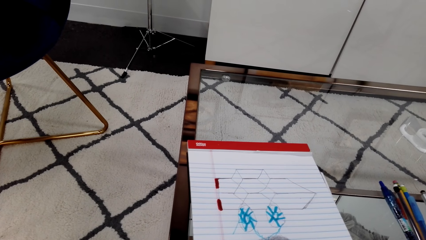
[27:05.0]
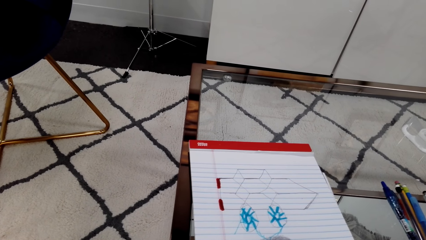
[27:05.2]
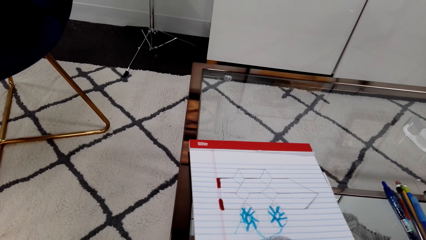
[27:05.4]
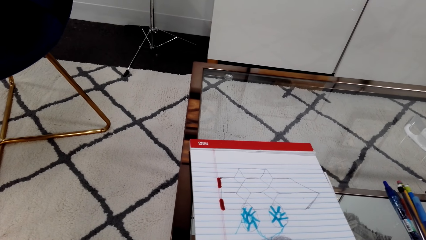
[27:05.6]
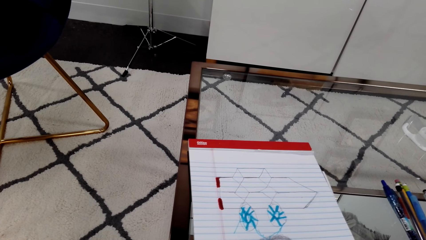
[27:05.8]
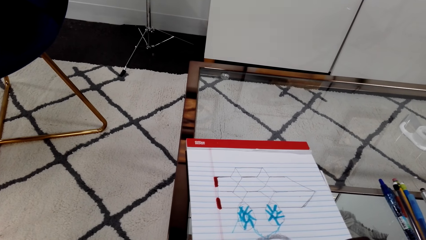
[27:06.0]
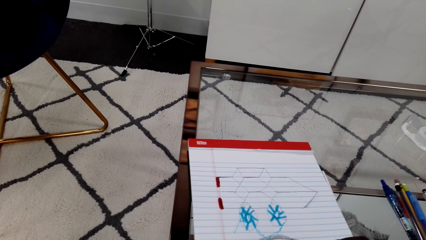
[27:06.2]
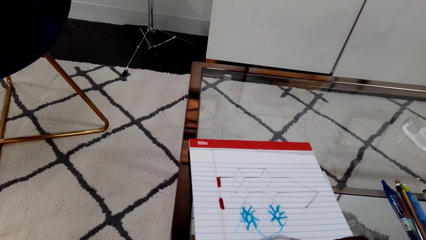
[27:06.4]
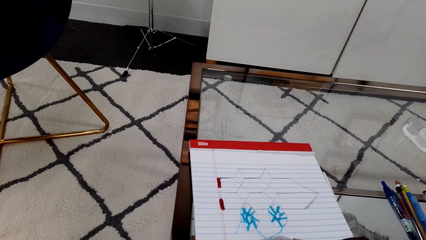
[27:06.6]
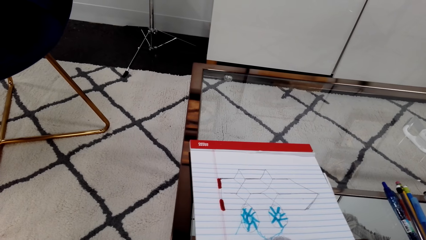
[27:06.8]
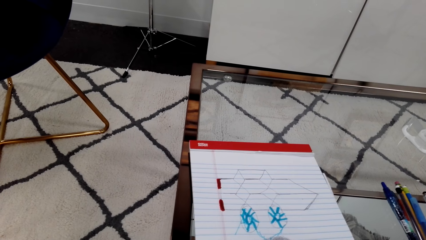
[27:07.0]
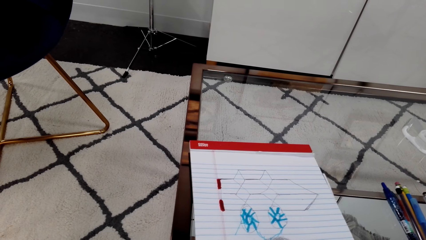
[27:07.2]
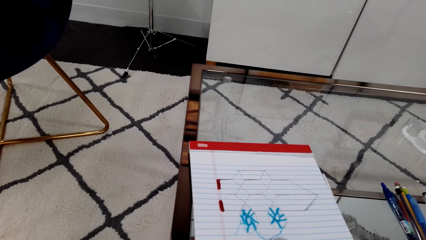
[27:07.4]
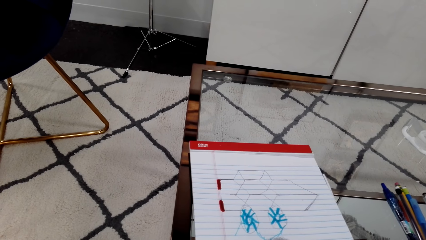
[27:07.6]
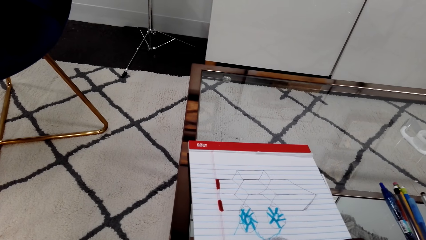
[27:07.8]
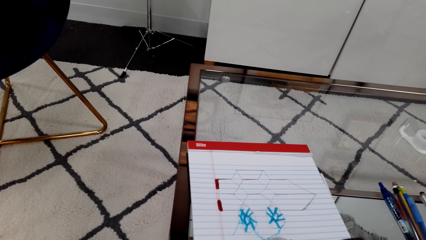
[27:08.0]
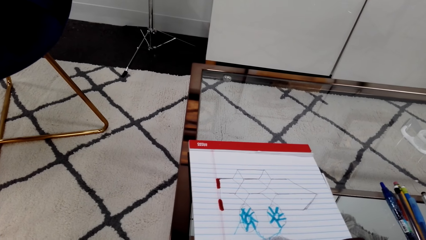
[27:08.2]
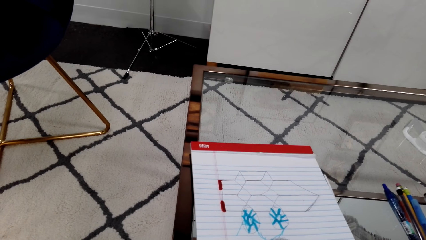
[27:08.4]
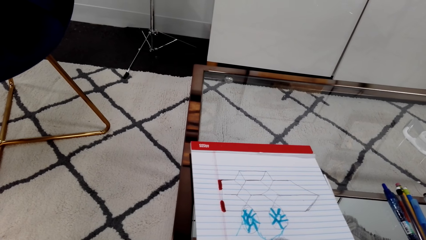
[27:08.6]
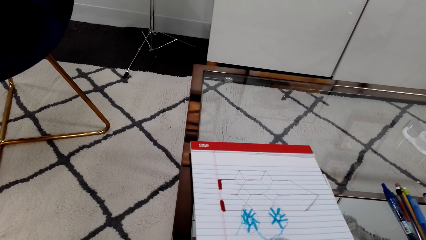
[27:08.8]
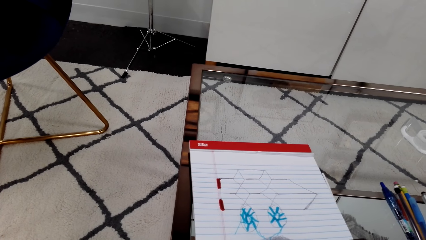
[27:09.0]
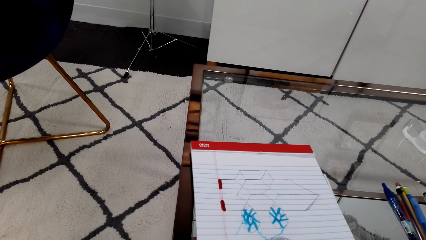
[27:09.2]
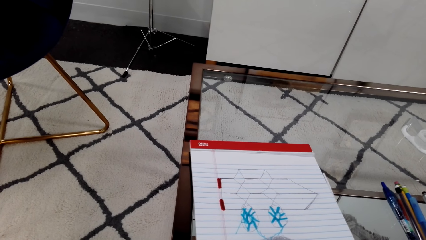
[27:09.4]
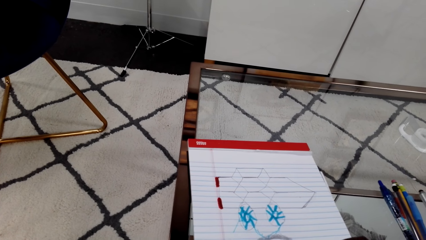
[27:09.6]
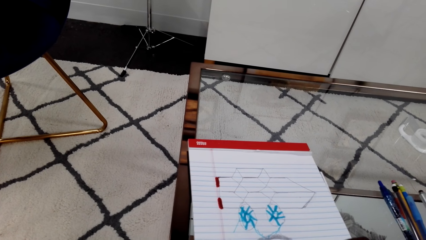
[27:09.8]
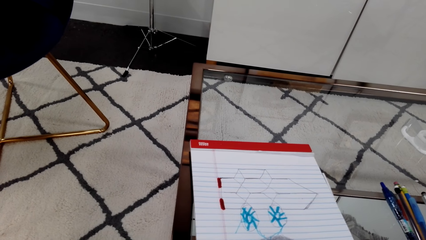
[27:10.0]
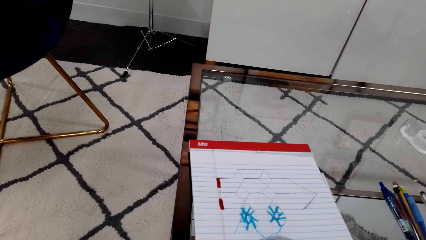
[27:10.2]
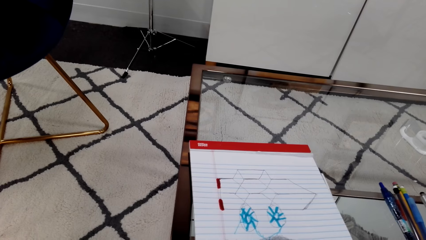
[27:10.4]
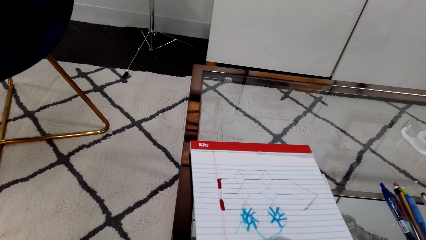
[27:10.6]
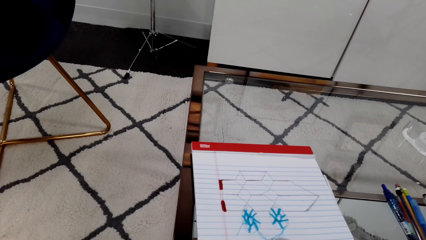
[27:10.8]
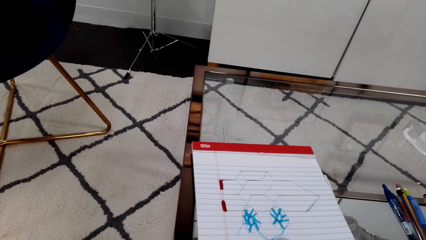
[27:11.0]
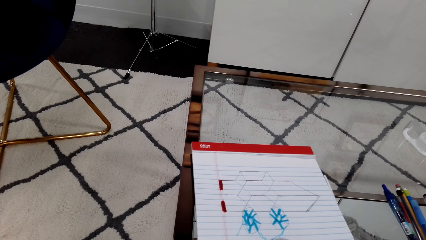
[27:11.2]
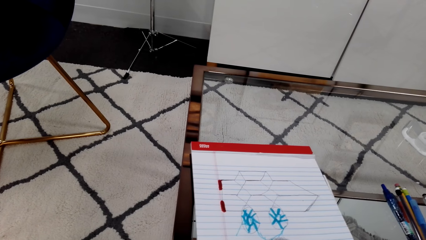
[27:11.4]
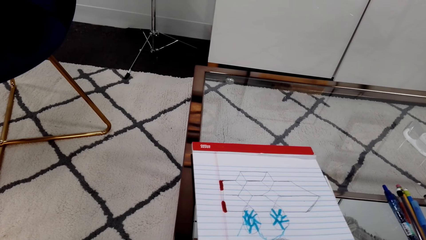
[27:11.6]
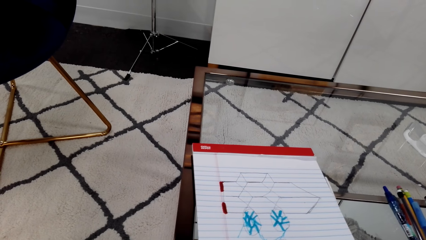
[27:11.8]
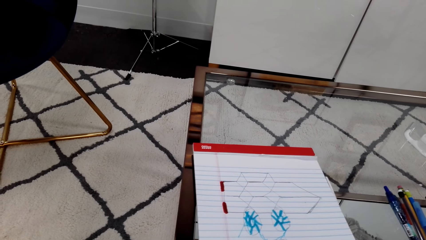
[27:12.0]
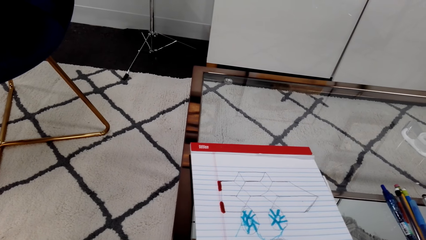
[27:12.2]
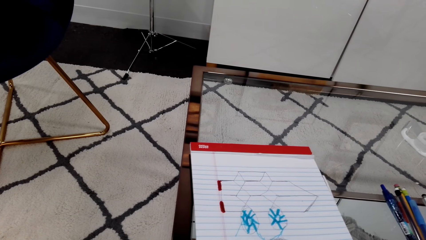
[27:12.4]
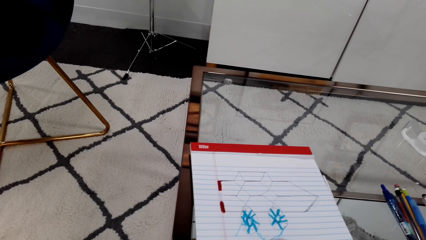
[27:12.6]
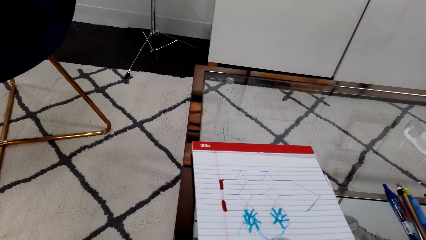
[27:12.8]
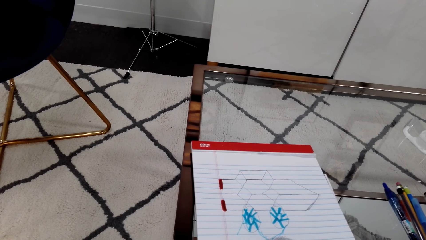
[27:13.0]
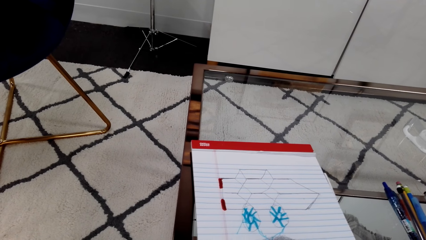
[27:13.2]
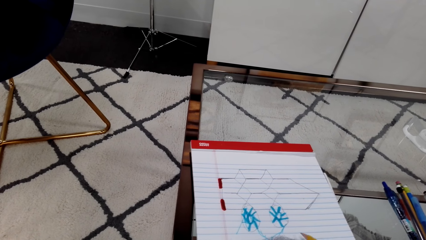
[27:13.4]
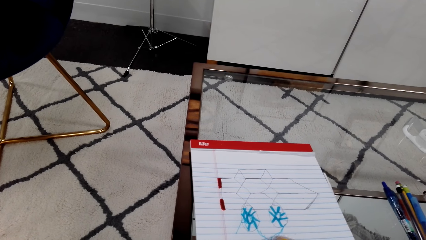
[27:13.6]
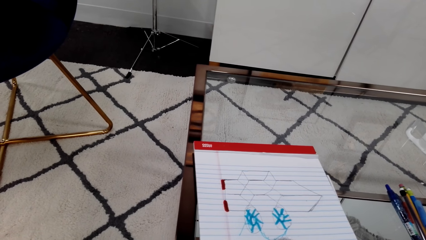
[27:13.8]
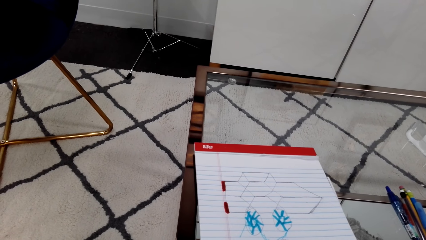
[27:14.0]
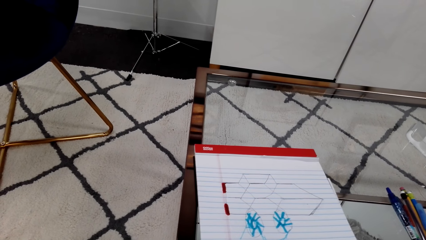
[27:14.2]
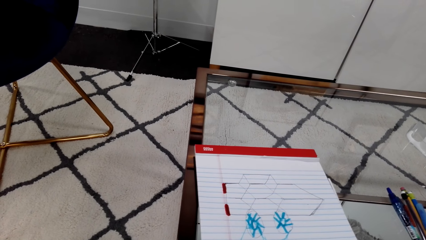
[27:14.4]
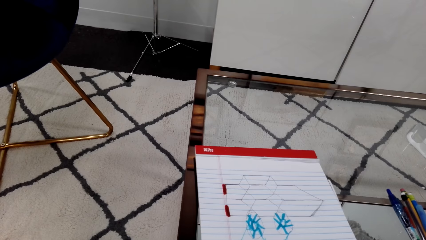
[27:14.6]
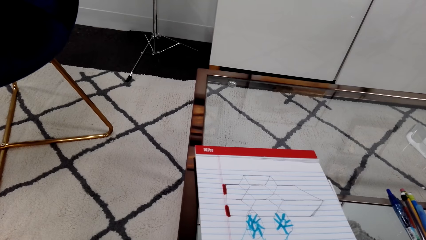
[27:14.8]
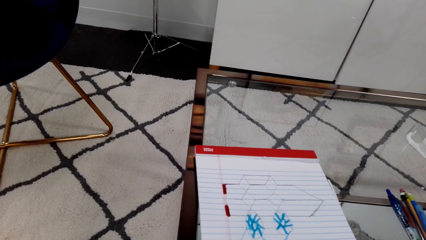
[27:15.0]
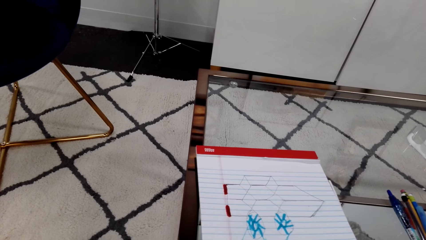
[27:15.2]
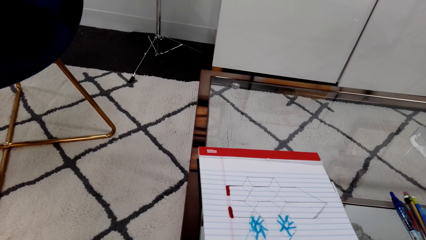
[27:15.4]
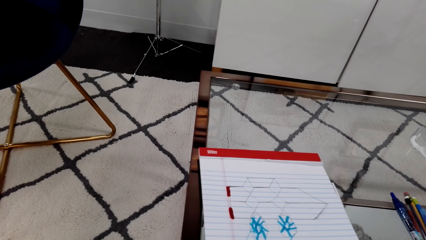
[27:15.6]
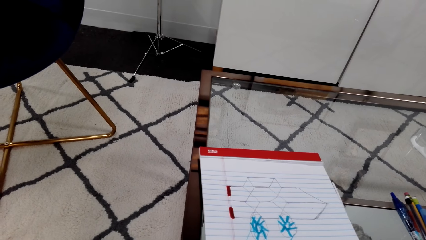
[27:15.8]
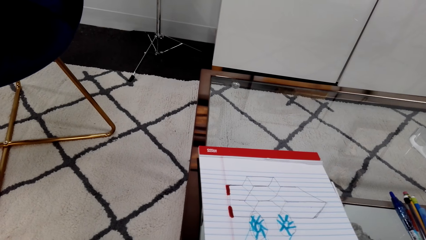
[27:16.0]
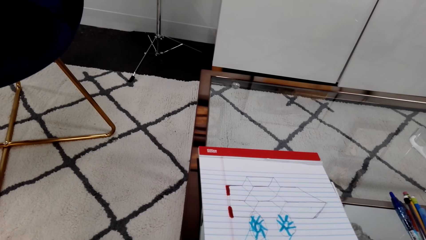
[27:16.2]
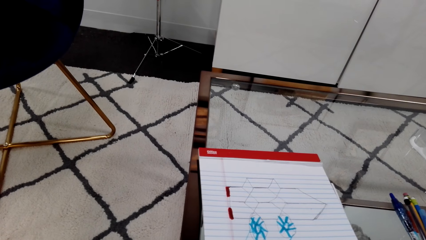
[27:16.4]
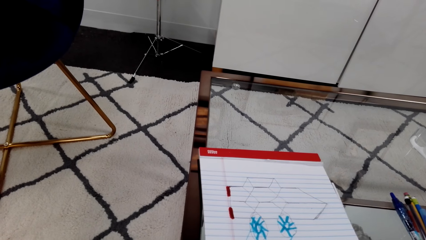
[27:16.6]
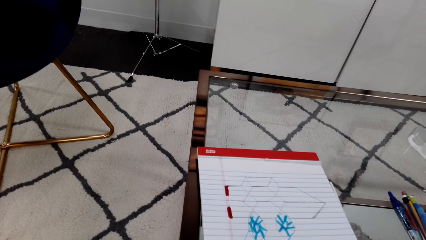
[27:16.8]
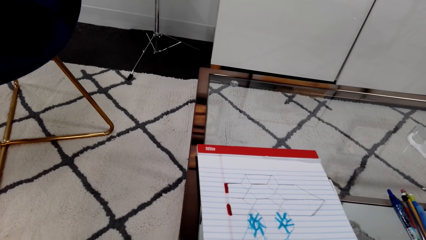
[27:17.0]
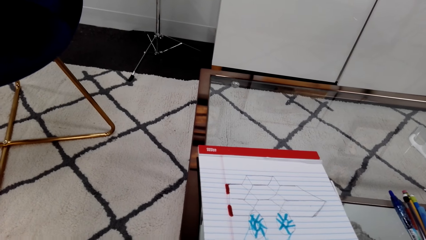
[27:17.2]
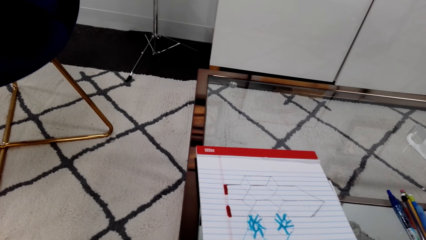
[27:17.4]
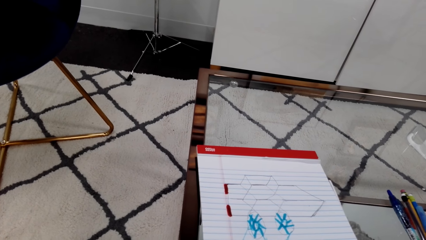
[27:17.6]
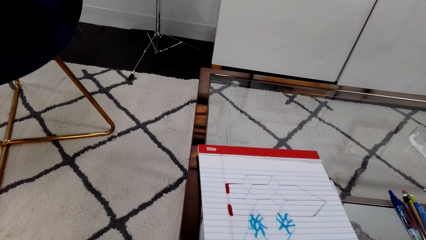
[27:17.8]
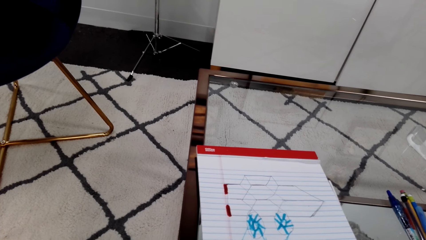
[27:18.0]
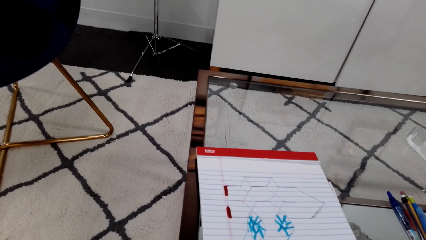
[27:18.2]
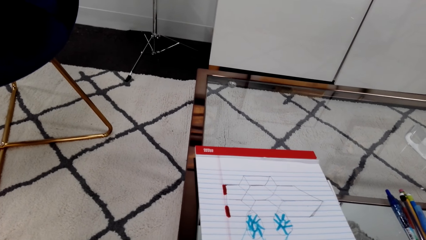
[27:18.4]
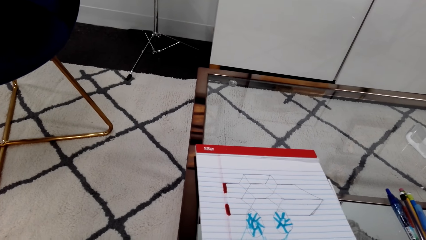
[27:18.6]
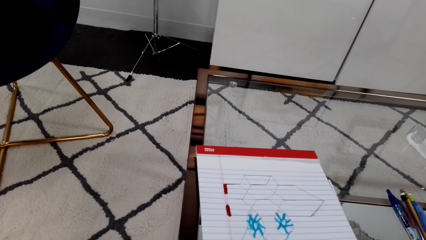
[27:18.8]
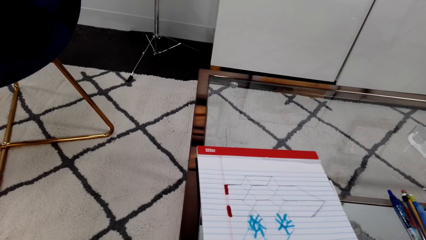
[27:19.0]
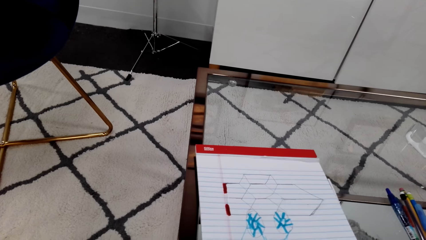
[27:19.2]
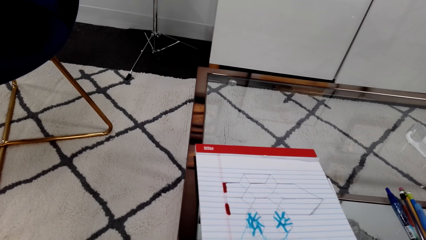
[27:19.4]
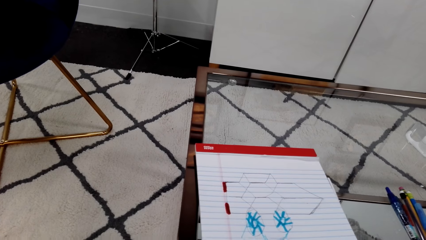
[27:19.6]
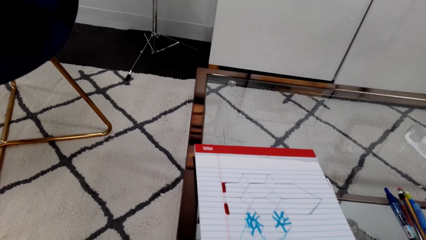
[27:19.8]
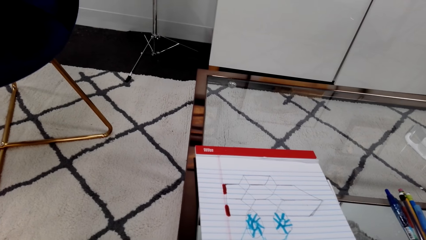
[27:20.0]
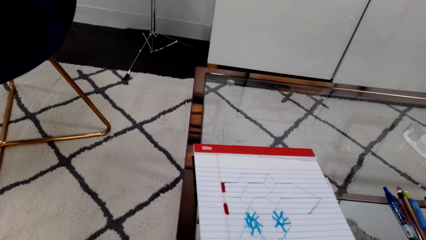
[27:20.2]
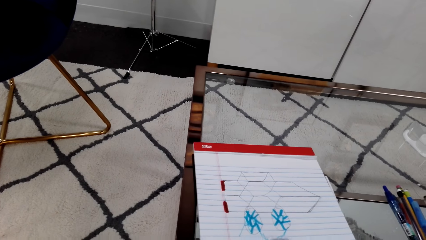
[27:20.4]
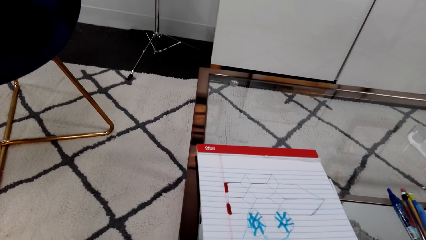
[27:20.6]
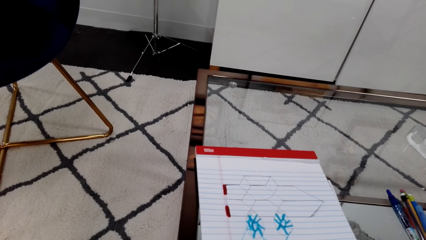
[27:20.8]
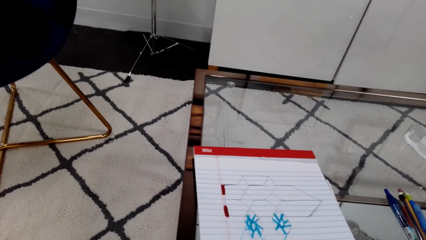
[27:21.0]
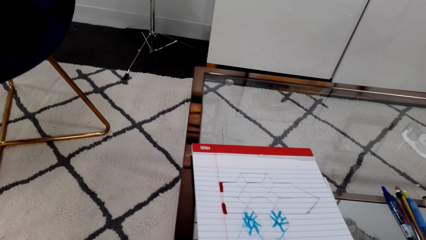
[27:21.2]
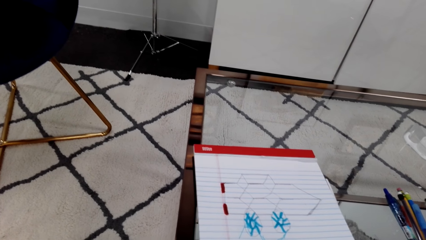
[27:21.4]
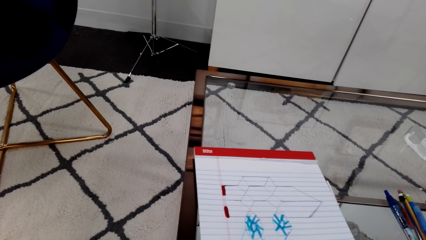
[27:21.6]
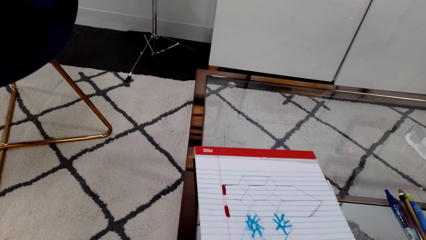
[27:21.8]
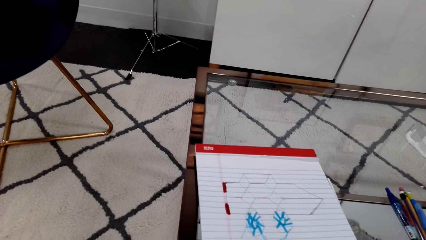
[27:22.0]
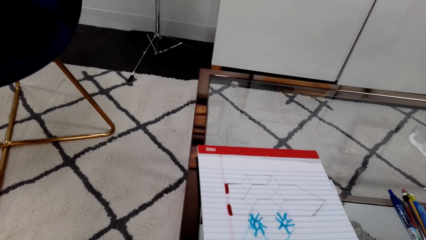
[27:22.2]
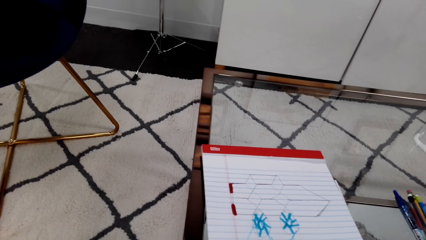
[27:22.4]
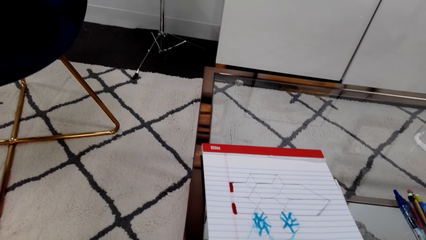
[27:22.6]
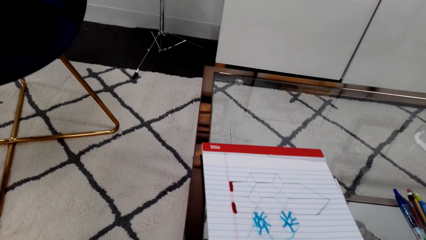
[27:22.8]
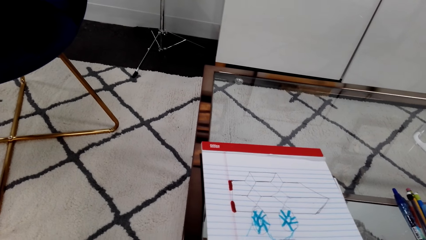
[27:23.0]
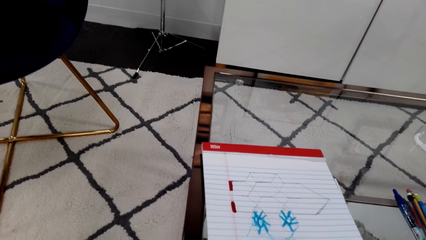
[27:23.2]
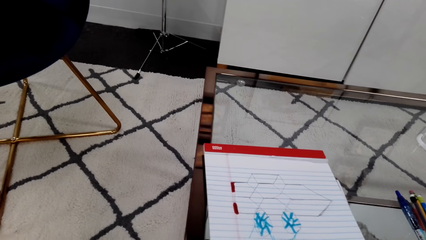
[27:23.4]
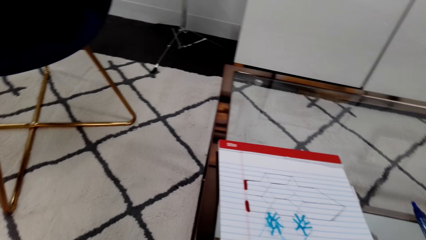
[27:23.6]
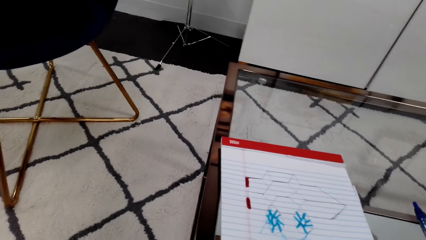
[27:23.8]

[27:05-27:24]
The camera wearer talks. The person talks.
